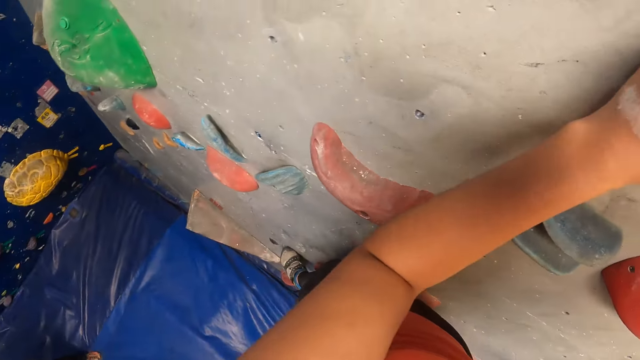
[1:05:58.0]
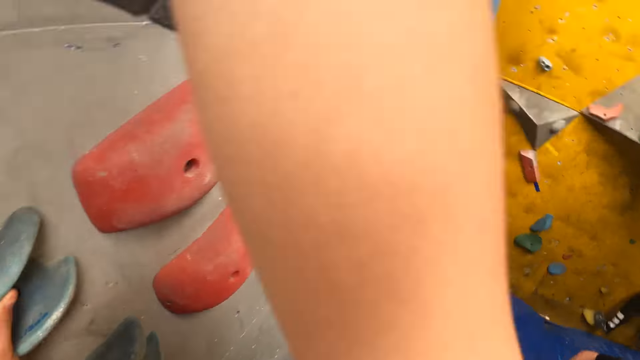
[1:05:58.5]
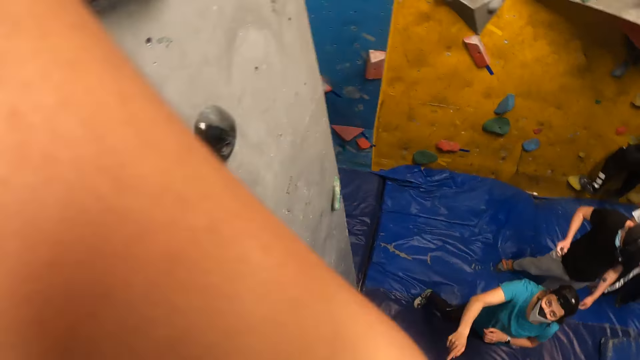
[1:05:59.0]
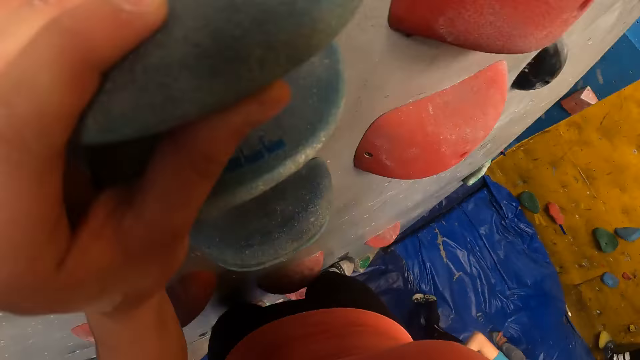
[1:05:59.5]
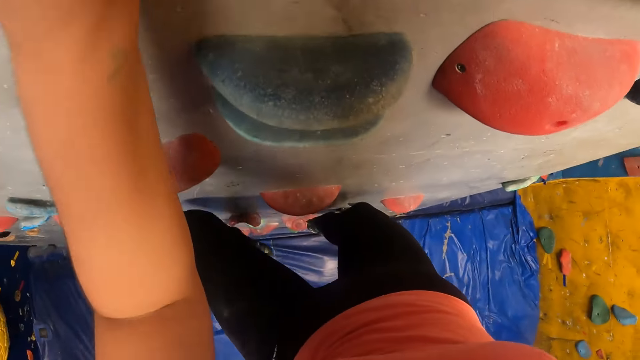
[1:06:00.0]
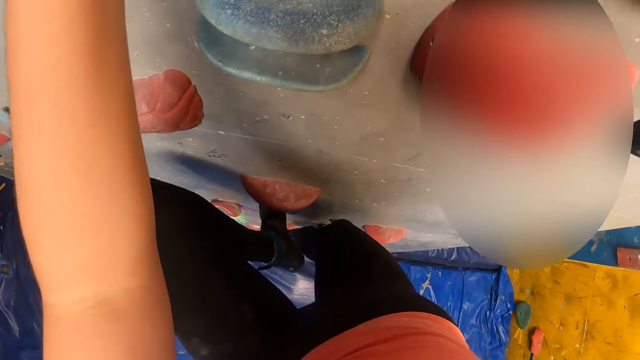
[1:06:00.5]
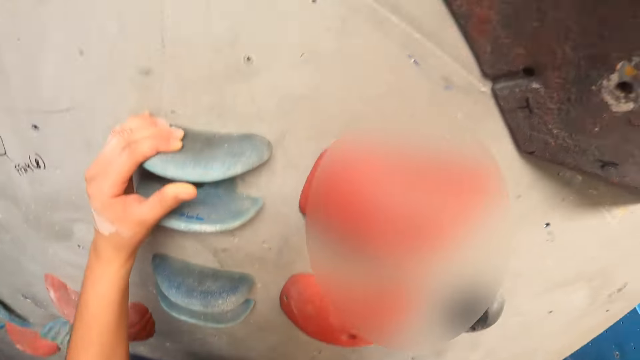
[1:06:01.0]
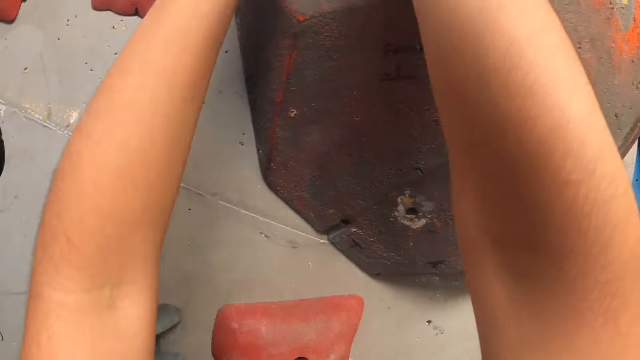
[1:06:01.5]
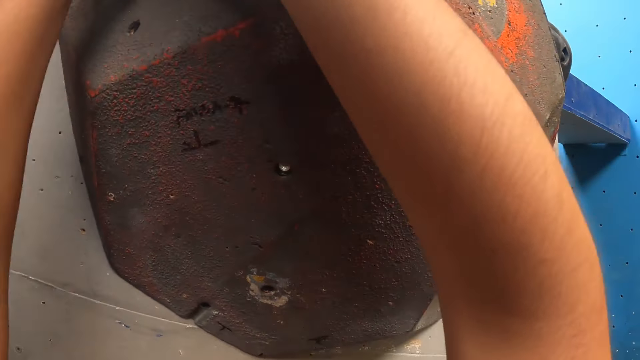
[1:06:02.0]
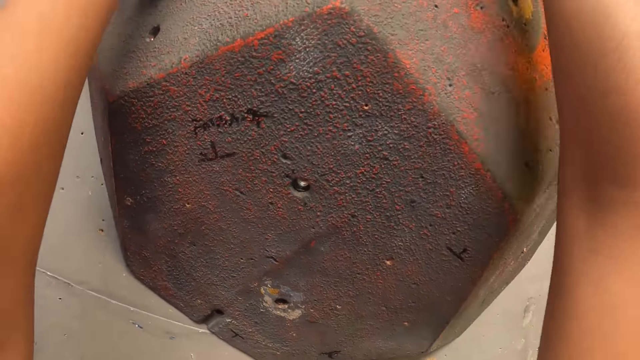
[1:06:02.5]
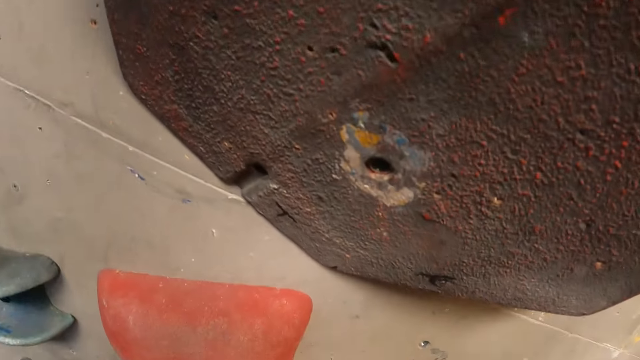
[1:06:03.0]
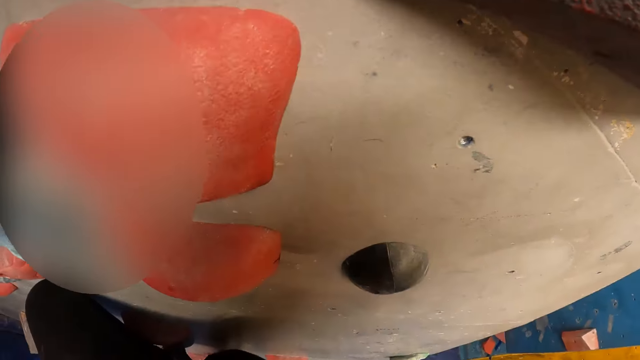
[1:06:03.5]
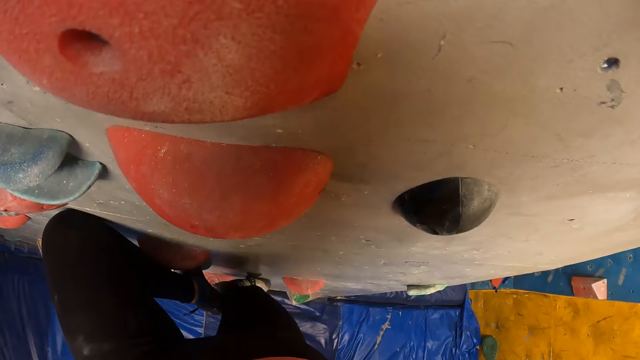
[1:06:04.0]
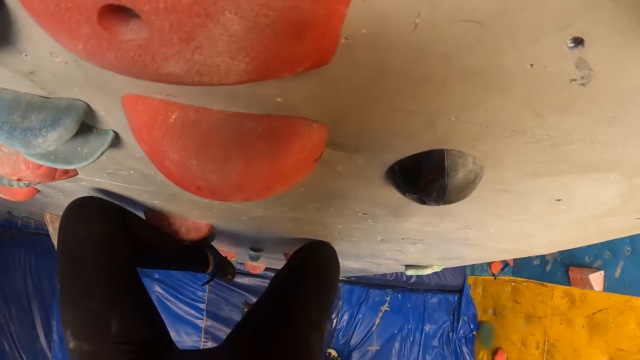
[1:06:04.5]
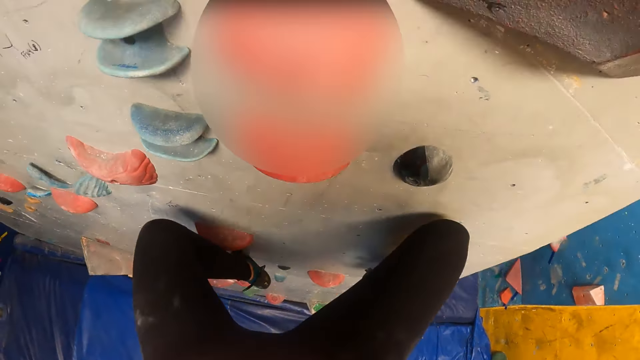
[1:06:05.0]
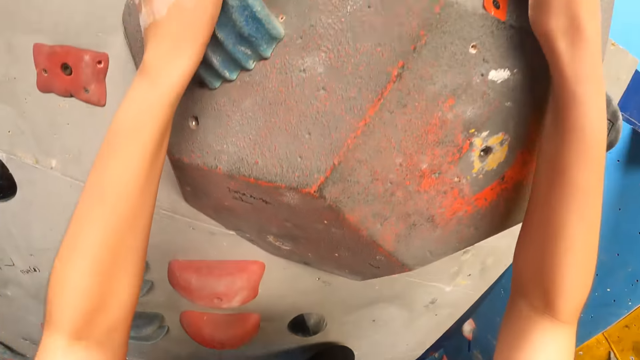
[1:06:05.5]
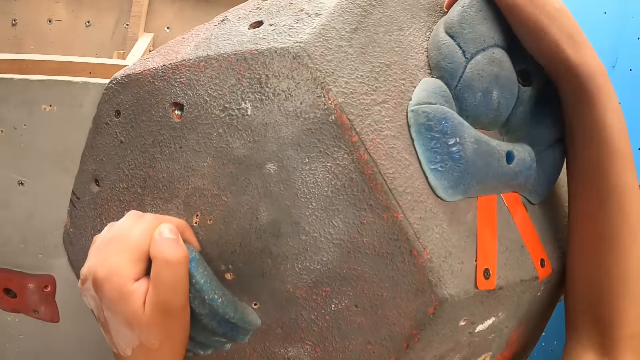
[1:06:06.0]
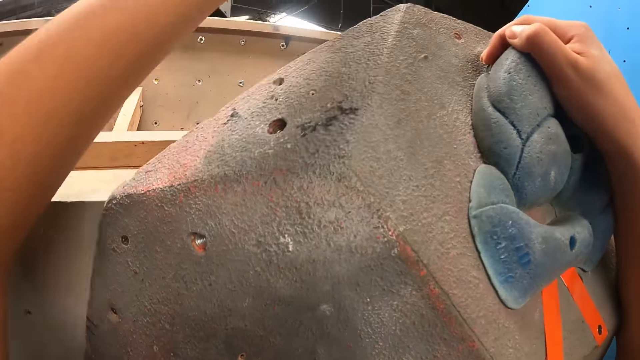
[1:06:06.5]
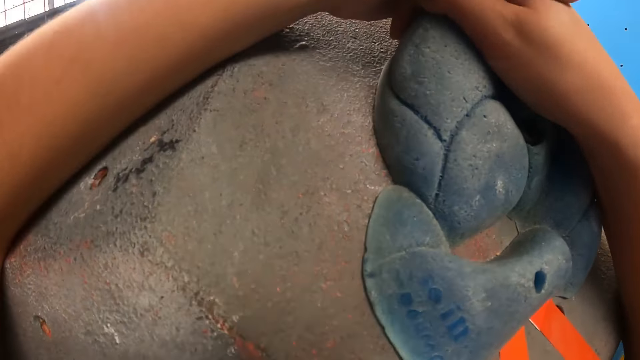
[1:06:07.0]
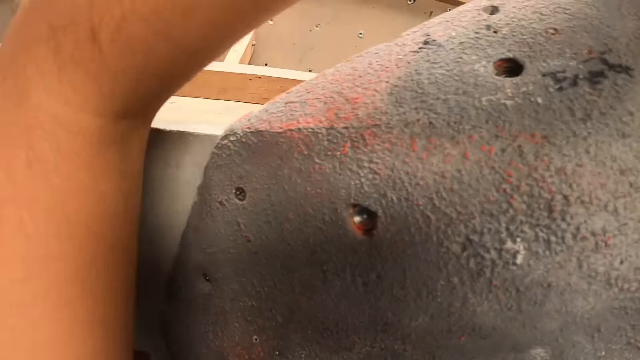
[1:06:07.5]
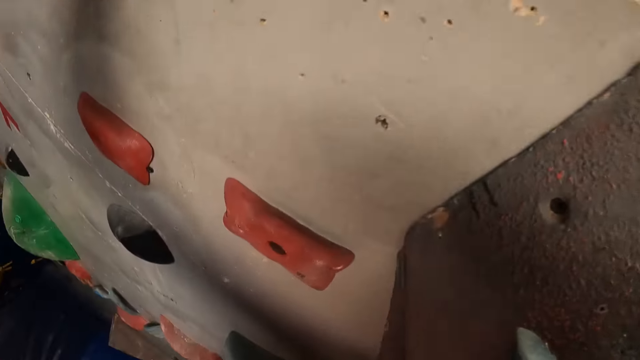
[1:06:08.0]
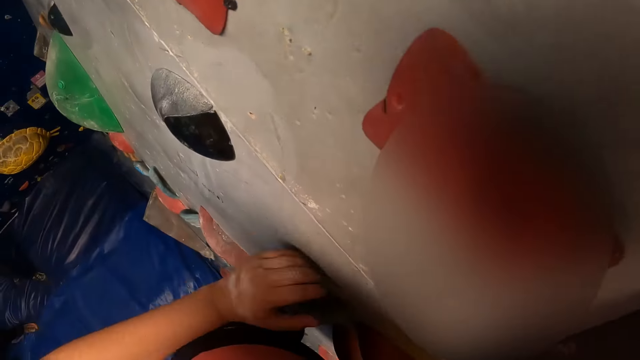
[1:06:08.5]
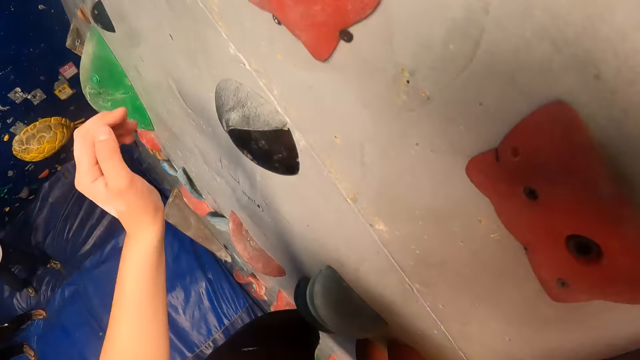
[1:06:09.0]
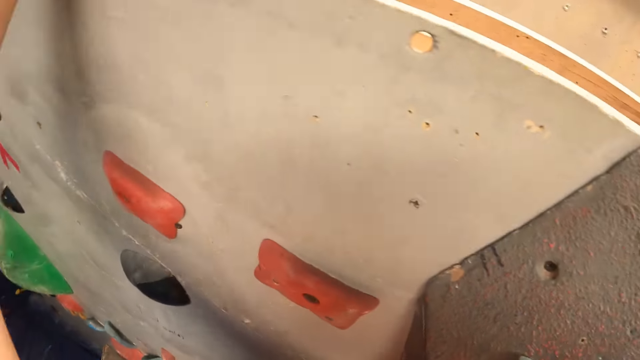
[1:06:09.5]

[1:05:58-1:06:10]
The camera wearer climbs the wall.

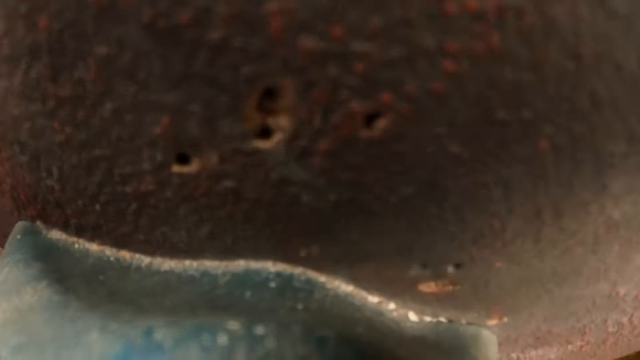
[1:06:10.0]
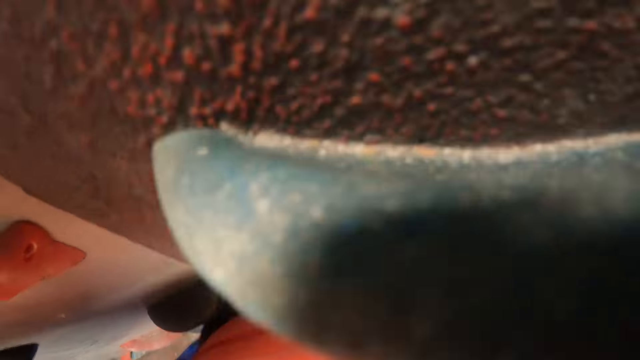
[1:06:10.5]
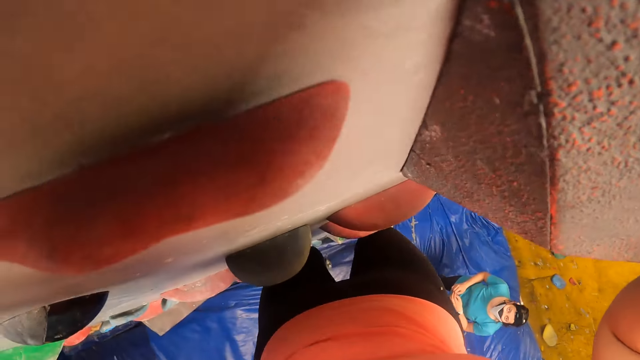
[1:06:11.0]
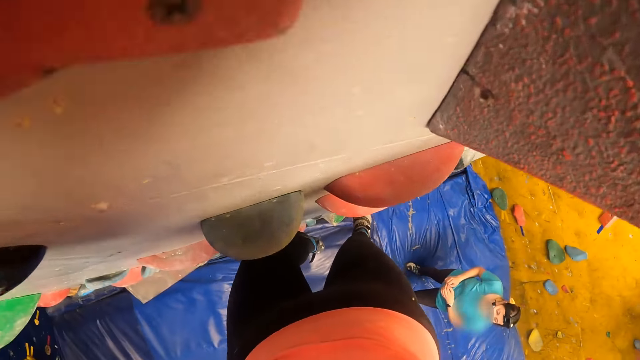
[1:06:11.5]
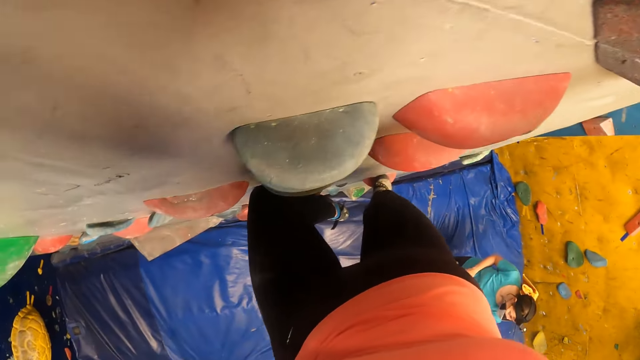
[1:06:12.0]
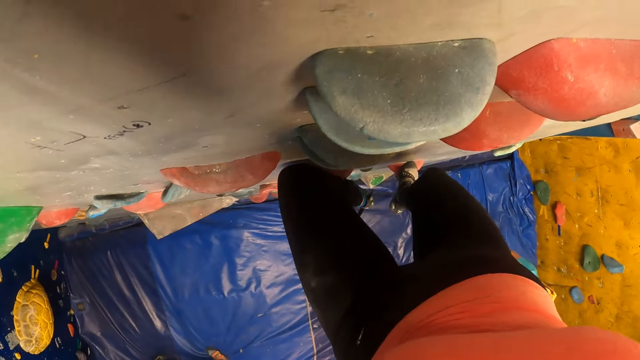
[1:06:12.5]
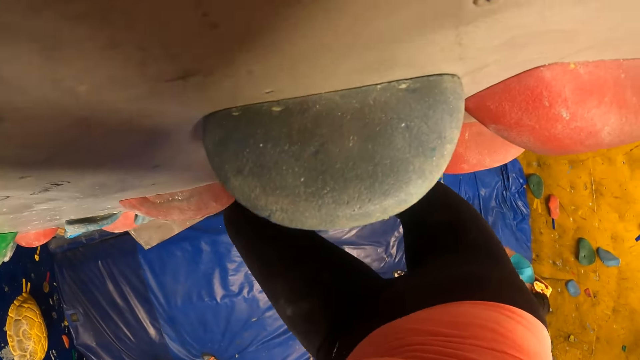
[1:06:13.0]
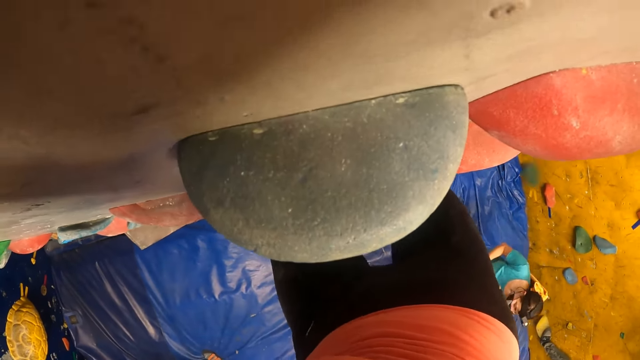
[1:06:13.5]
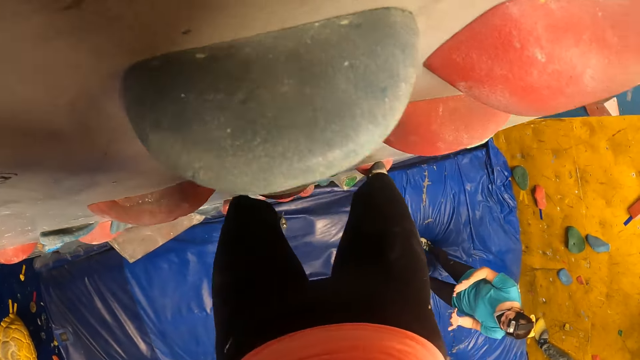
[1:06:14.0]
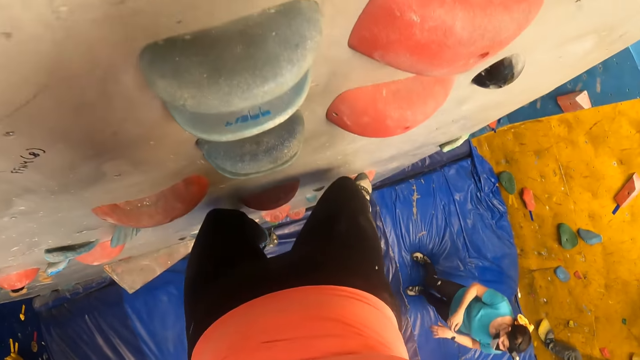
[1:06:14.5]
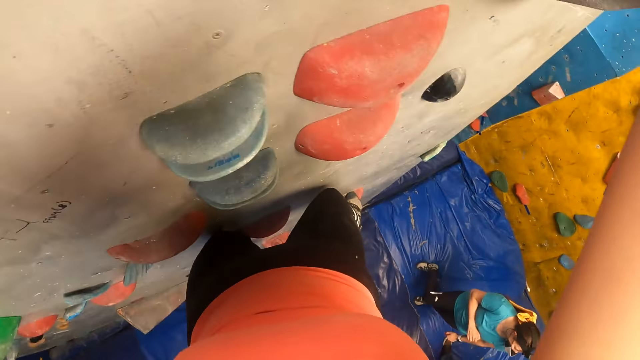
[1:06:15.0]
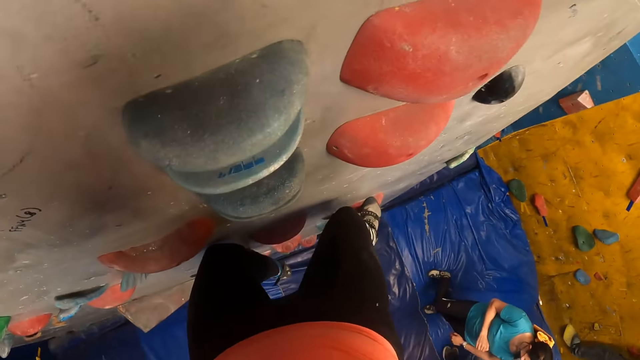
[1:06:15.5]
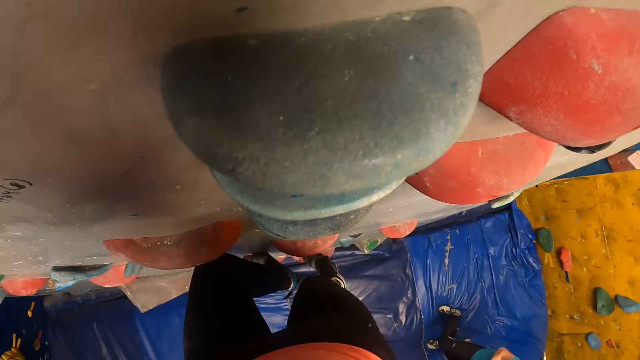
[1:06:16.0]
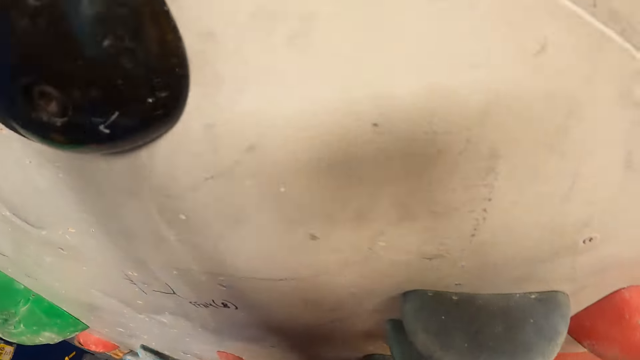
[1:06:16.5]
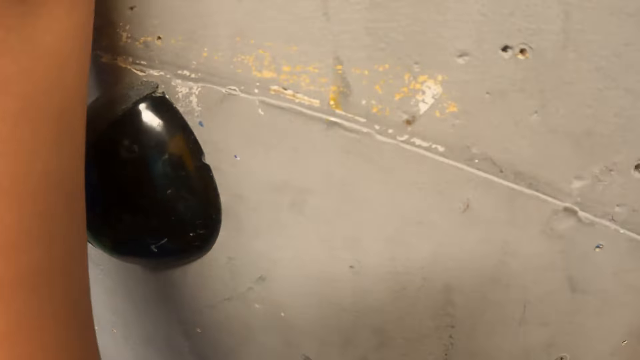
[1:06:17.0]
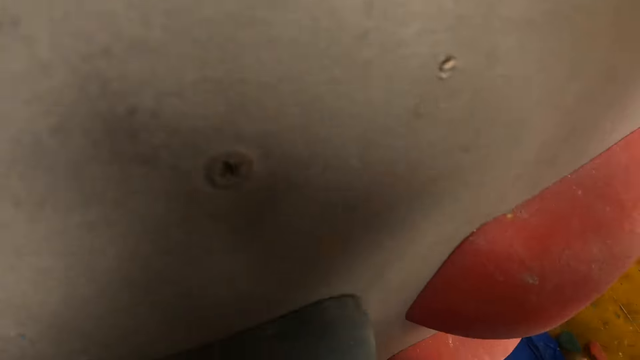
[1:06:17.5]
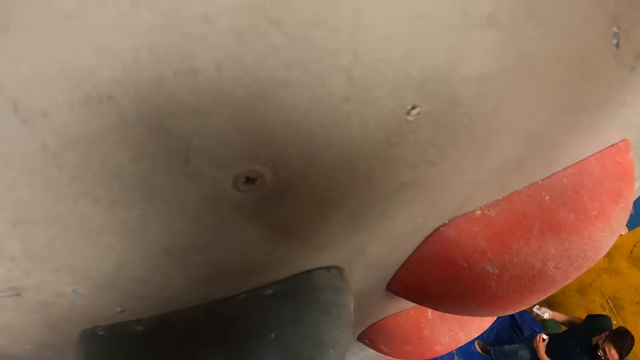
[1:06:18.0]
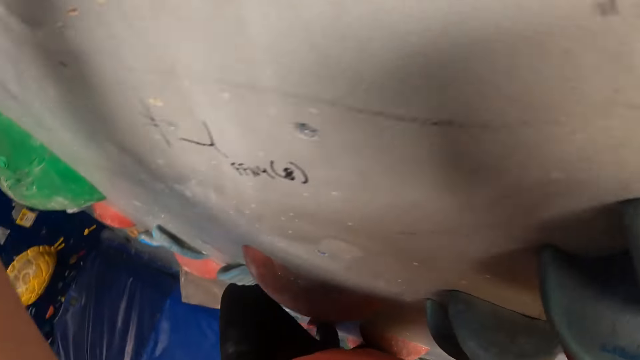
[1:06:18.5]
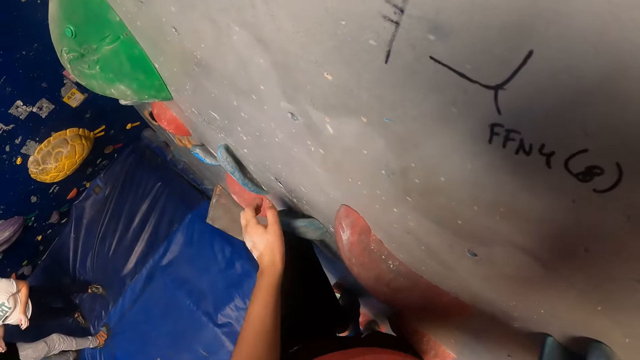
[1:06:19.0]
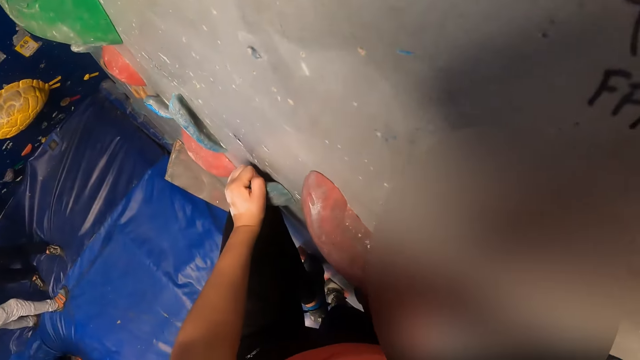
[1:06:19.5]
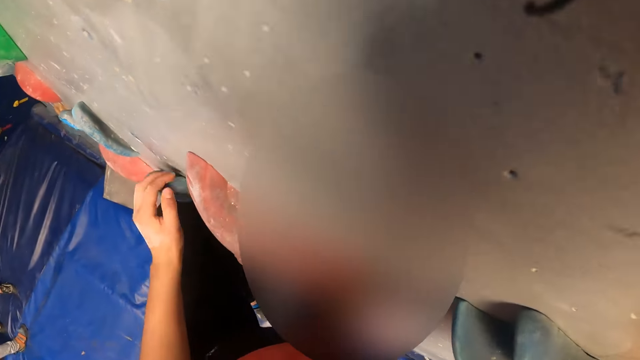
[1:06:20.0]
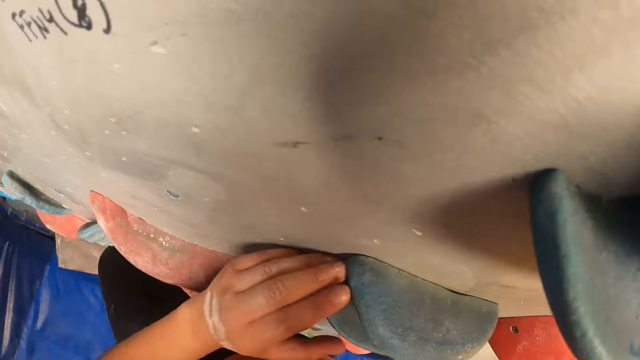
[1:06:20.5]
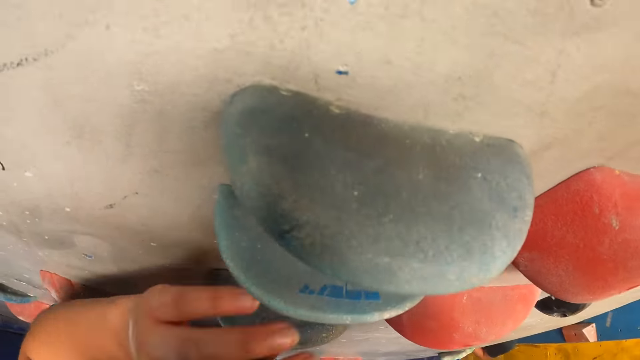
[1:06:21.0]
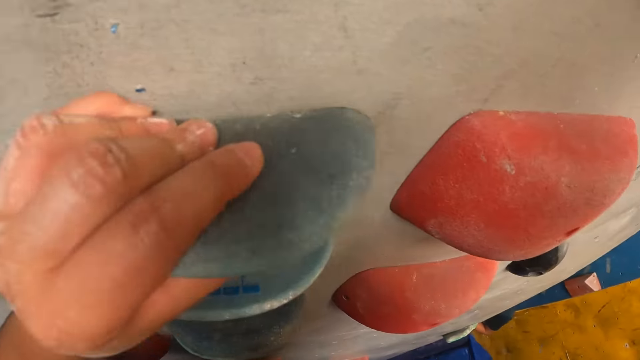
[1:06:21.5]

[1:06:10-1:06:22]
The camera wearer climbs down the wall with both hands.
